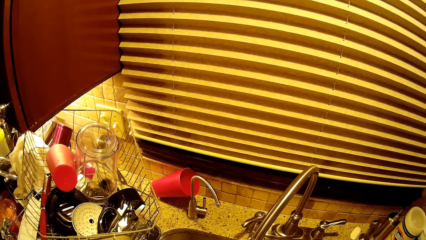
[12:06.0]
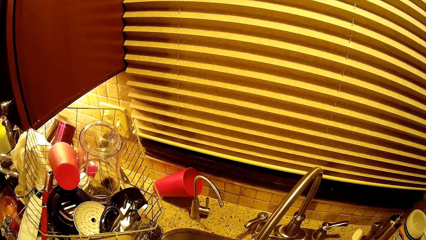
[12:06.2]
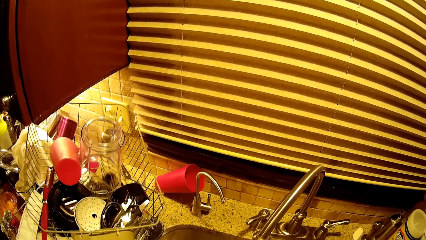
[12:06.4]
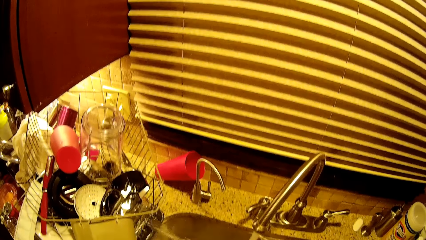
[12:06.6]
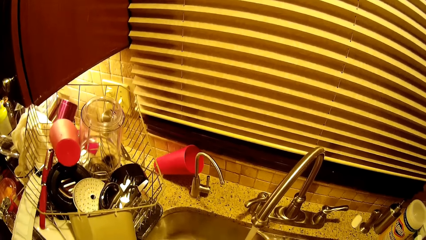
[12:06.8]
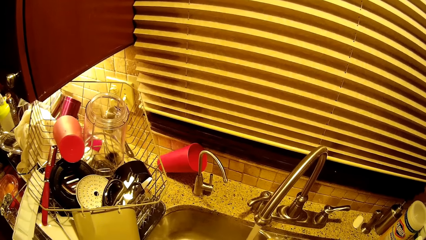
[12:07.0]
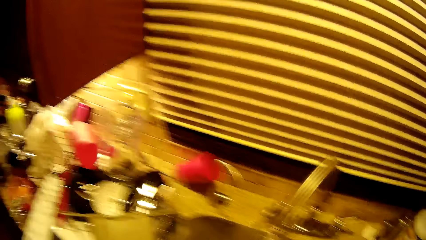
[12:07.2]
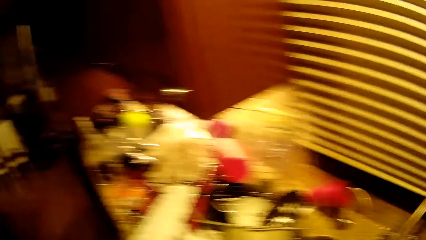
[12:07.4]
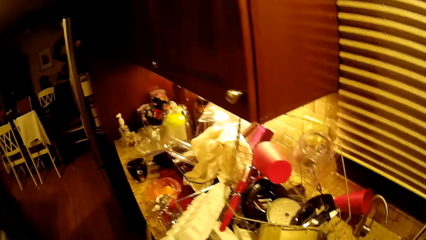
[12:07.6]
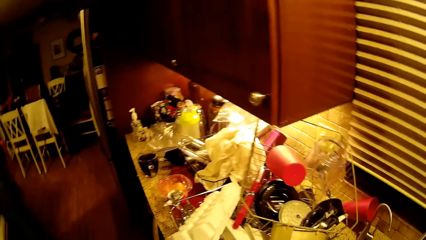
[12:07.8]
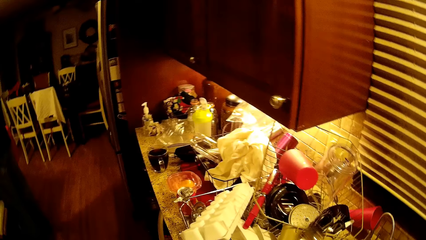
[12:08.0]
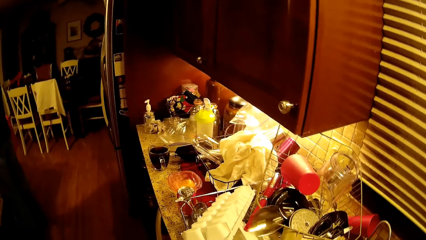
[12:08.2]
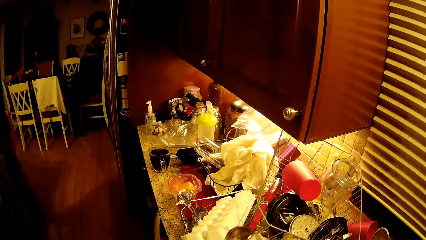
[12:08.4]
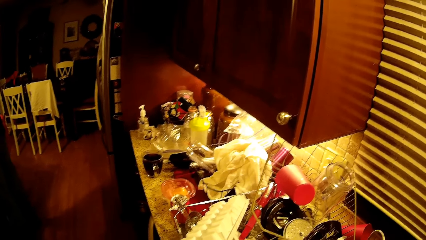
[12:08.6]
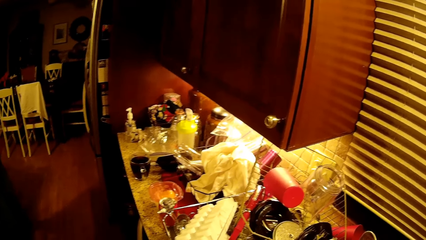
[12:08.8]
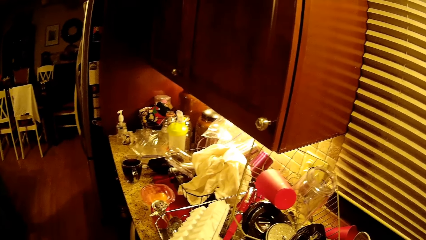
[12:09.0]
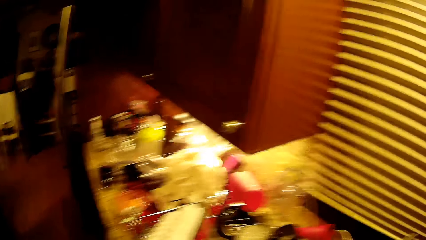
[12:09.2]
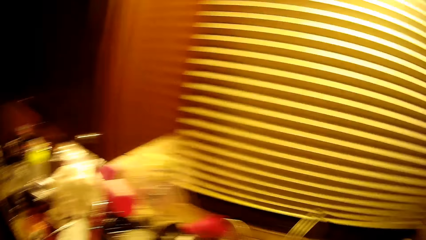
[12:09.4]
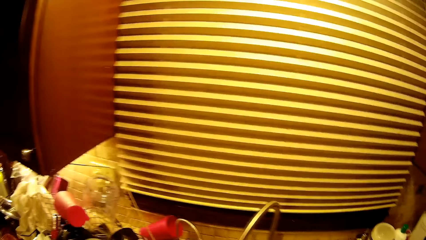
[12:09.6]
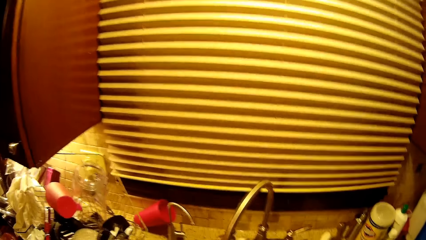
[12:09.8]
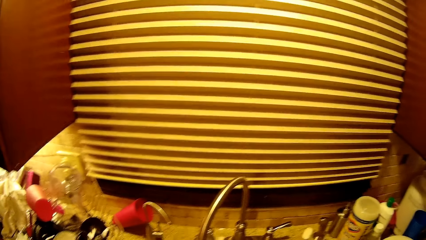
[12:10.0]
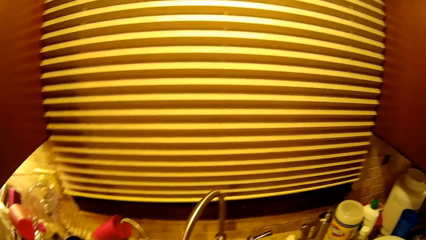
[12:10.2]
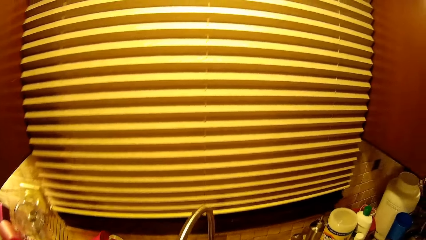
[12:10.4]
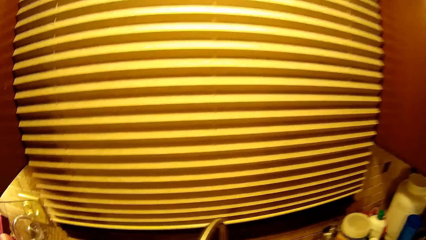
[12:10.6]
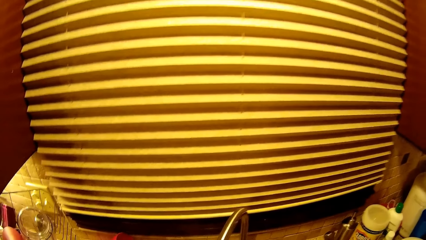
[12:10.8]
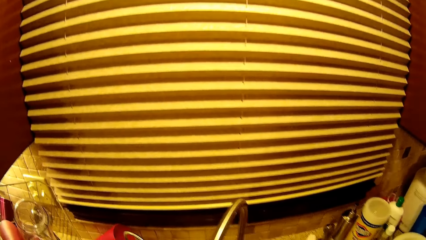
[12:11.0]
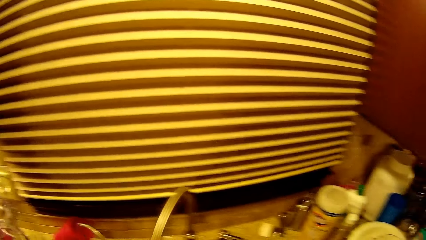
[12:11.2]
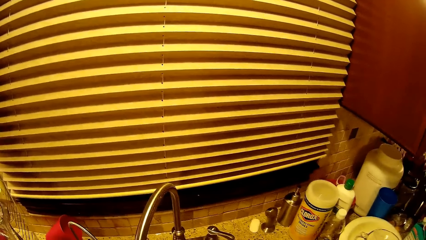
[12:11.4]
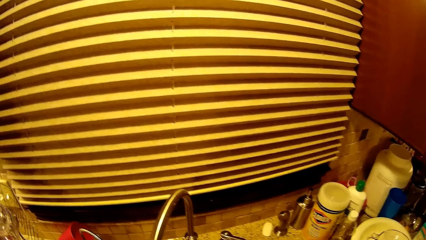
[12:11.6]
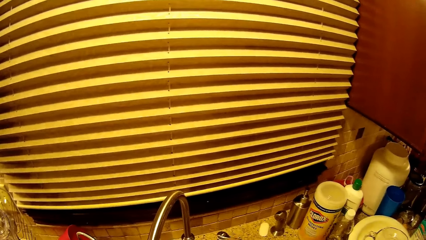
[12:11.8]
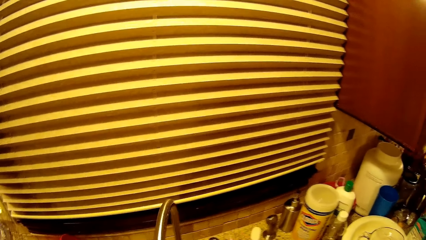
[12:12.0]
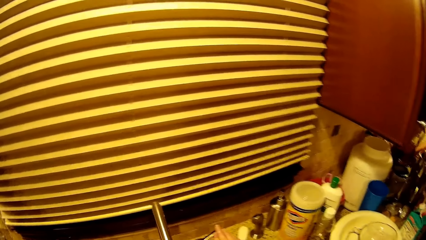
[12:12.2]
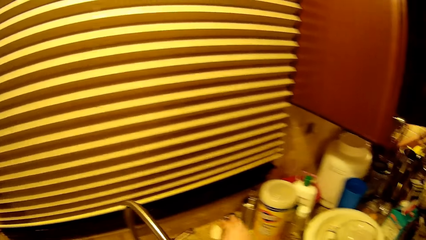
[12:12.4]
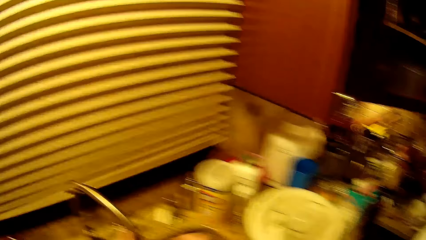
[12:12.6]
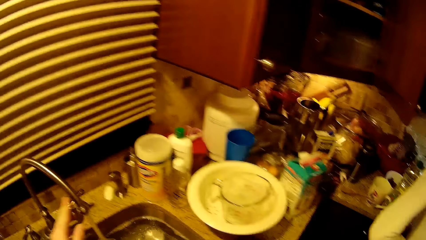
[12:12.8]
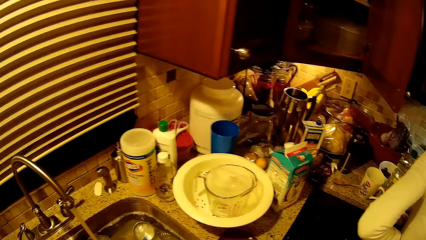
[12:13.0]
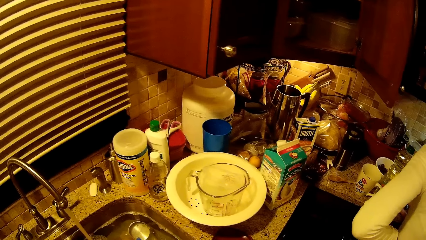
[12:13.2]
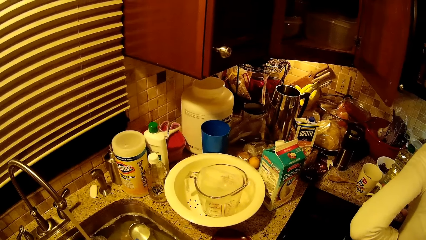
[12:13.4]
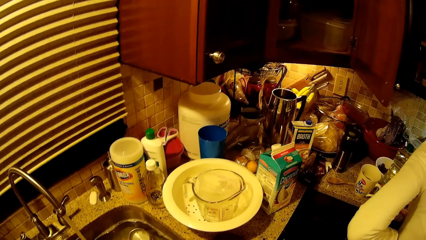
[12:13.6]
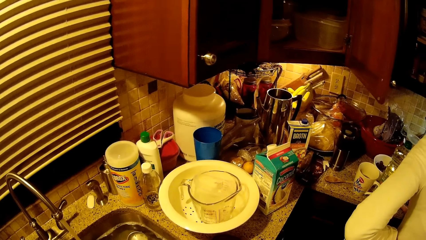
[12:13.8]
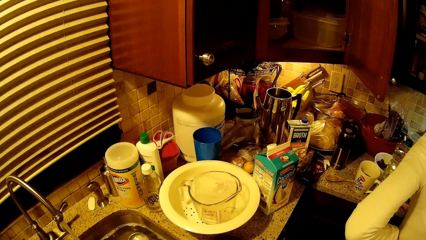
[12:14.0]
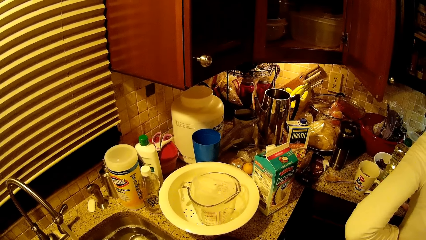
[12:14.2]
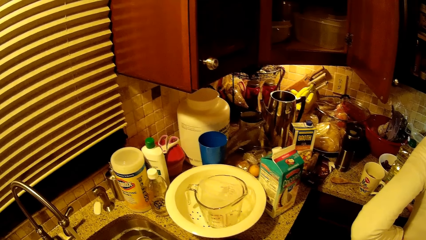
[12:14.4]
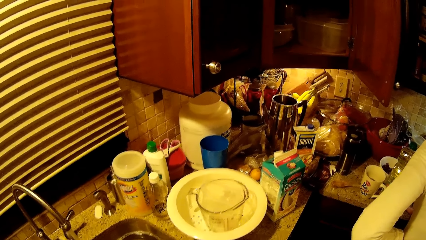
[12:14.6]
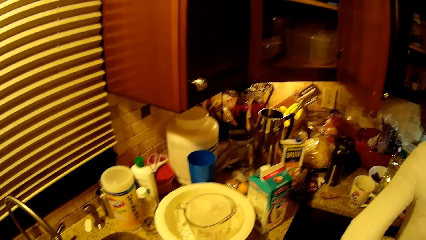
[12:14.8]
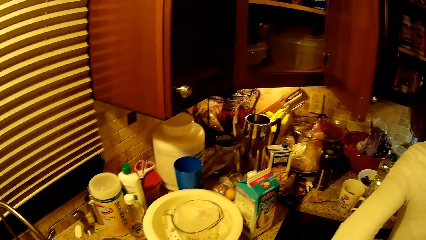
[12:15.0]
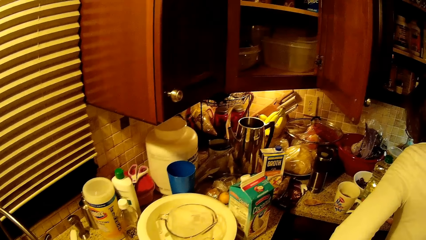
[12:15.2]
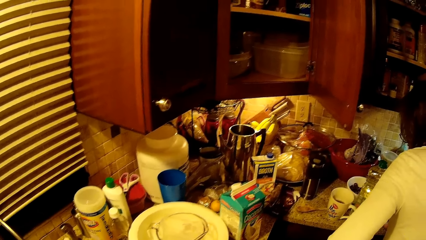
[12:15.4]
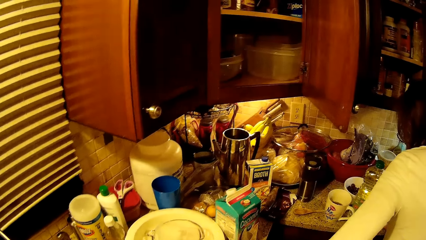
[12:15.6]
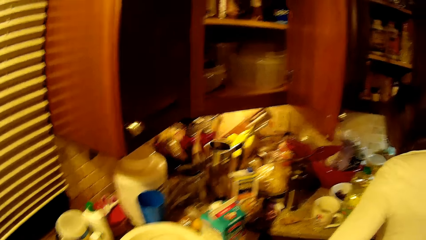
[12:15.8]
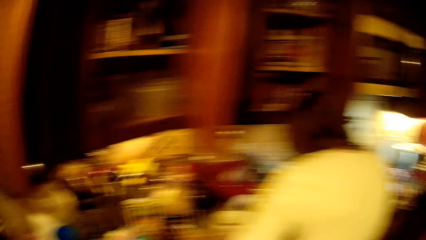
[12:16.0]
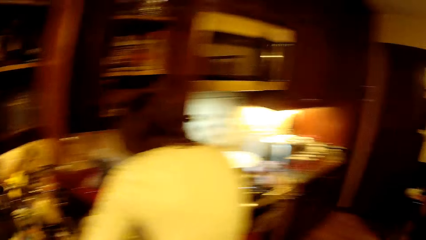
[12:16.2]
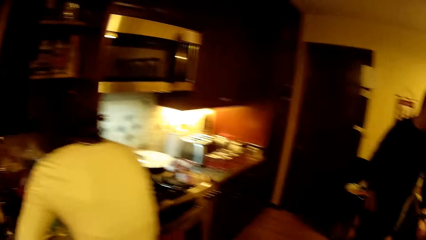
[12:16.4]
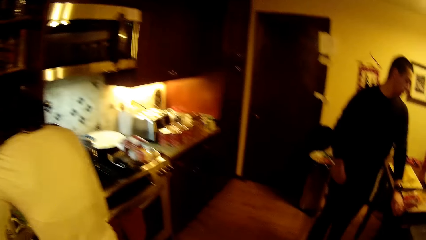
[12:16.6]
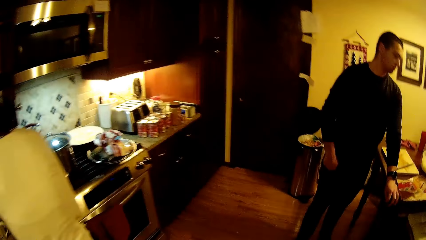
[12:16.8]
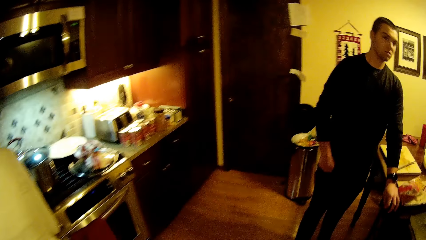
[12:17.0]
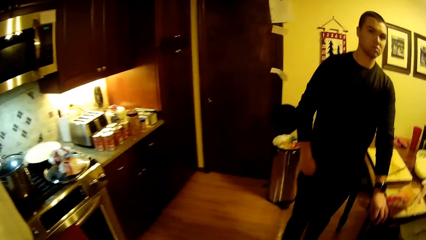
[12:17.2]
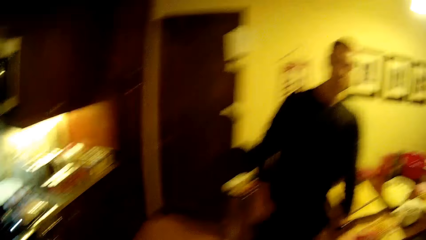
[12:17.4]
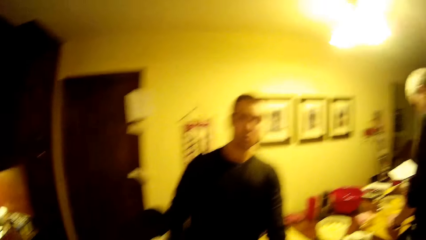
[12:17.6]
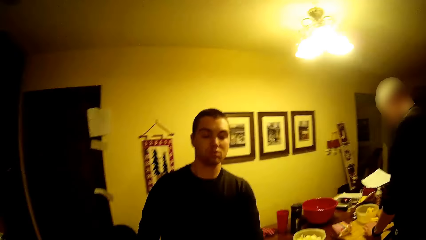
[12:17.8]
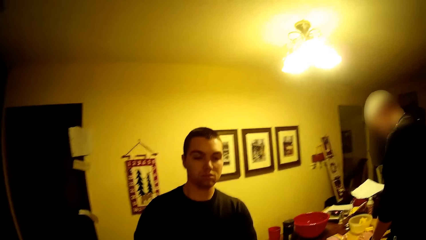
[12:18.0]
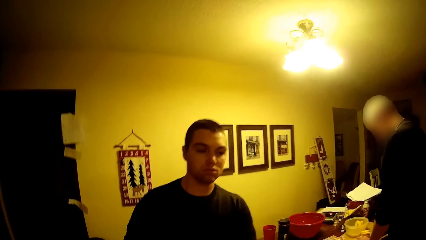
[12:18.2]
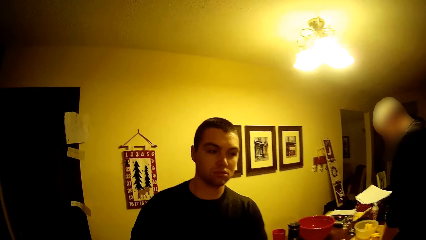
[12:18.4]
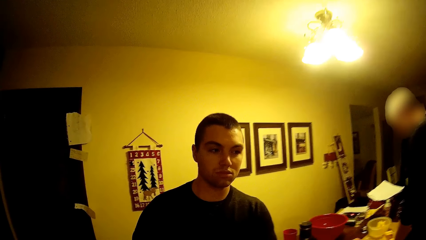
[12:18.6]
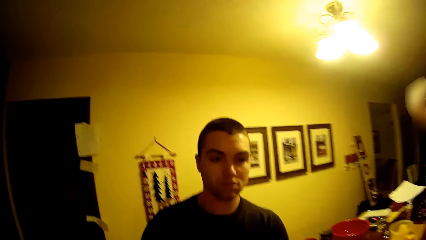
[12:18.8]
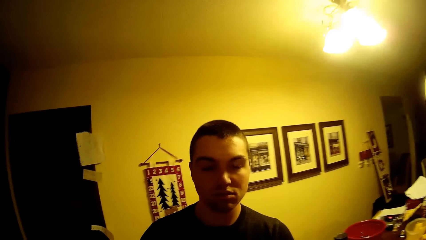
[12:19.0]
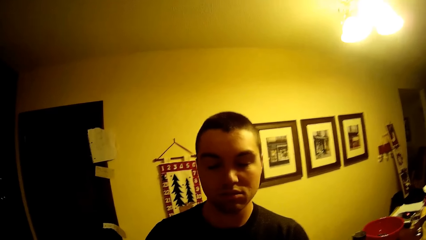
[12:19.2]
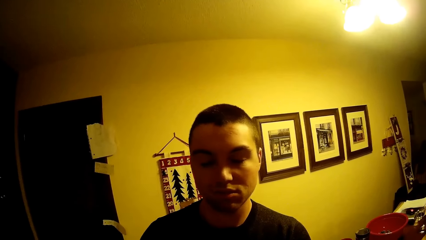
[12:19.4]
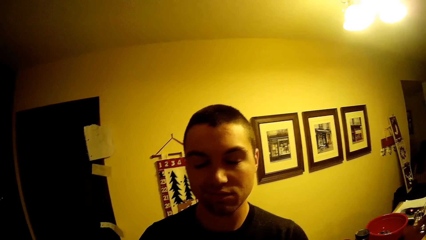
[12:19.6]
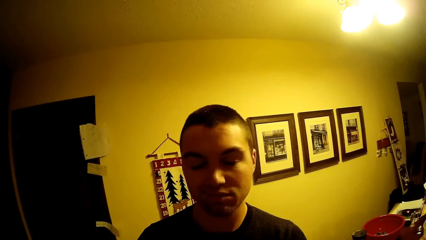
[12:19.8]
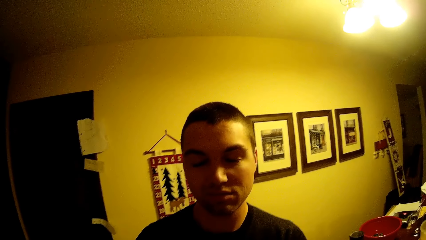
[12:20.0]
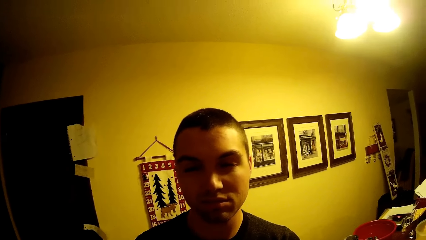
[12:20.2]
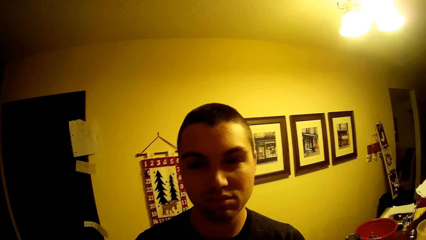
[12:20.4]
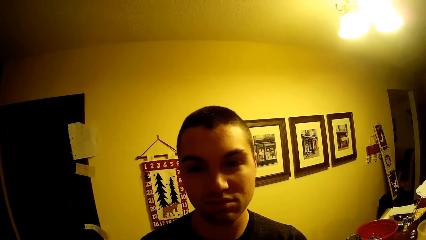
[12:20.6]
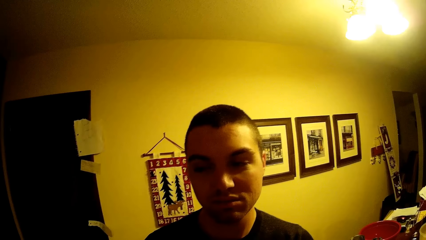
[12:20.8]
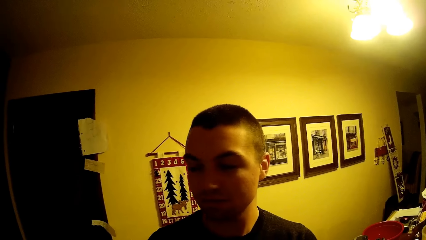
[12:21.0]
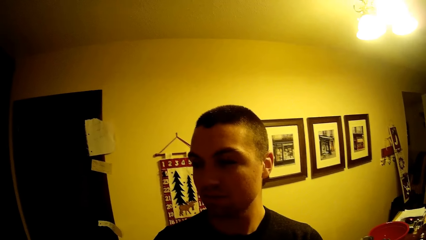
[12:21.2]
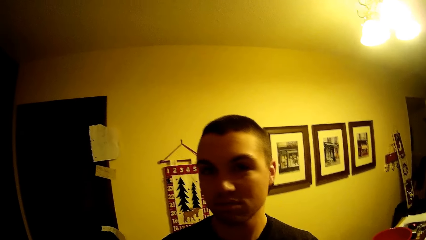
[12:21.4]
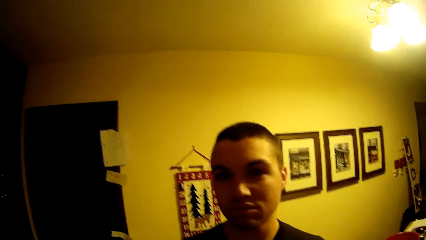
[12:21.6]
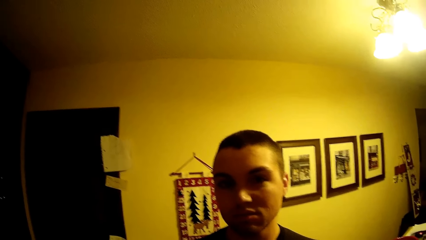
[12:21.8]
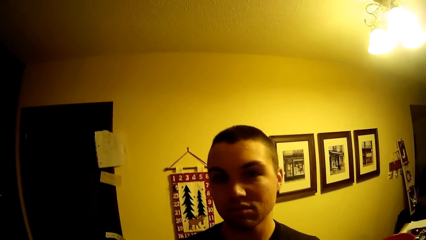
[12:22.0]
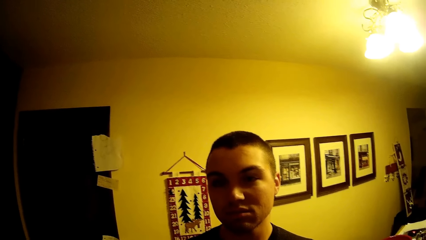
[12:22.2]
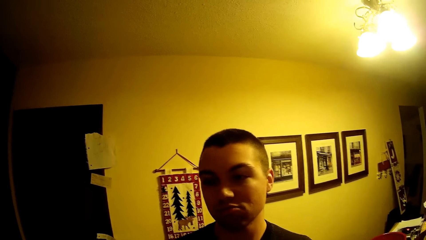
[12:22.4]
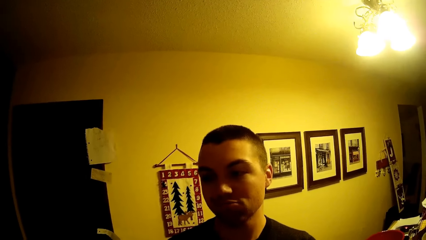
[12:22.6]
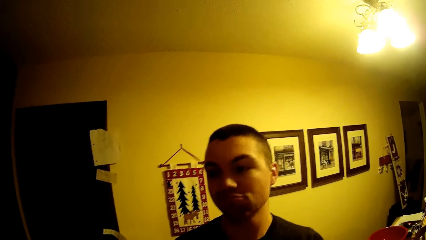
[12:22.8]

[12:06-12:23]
The camera wearer drops something. They stare around the kitchen sink. They turn the tap. They look around. They walk around. They look at a man. The man stares at the camera.
